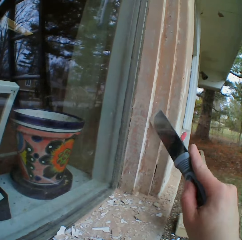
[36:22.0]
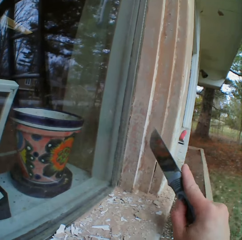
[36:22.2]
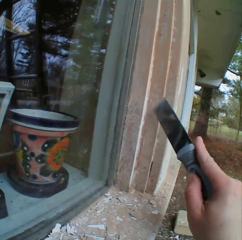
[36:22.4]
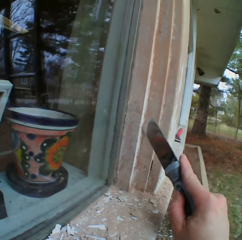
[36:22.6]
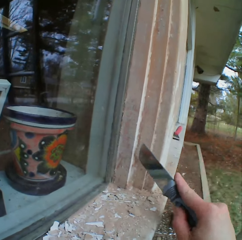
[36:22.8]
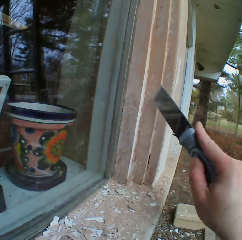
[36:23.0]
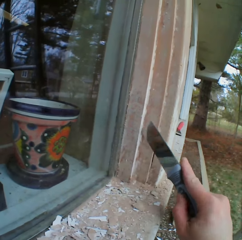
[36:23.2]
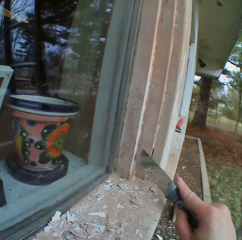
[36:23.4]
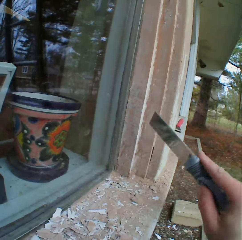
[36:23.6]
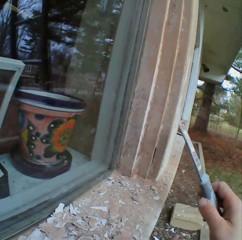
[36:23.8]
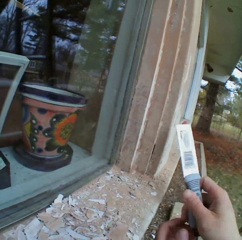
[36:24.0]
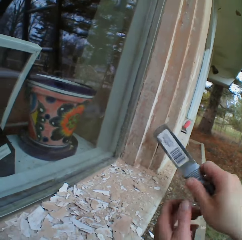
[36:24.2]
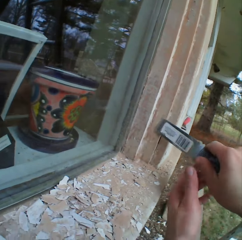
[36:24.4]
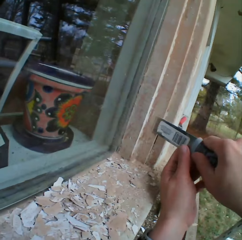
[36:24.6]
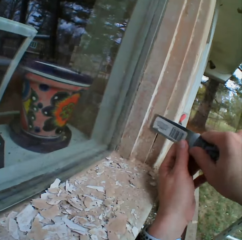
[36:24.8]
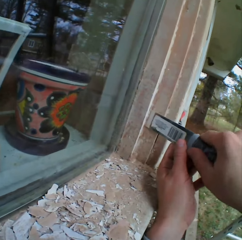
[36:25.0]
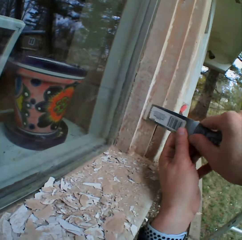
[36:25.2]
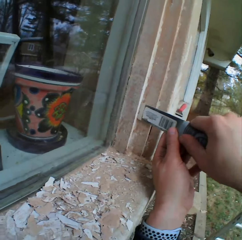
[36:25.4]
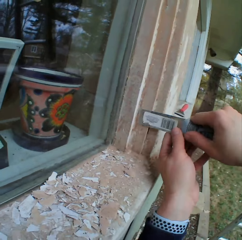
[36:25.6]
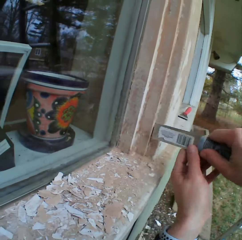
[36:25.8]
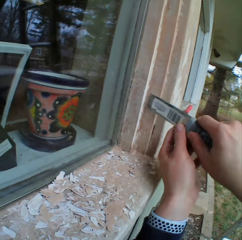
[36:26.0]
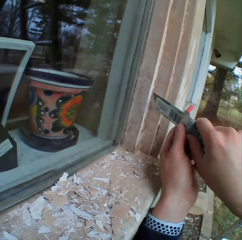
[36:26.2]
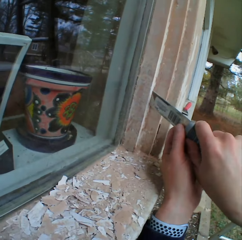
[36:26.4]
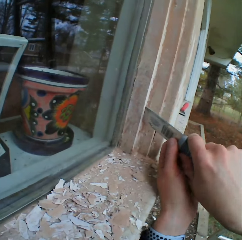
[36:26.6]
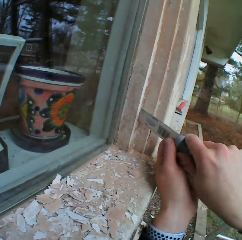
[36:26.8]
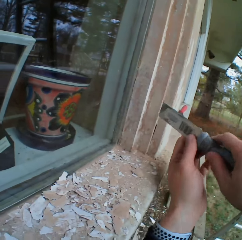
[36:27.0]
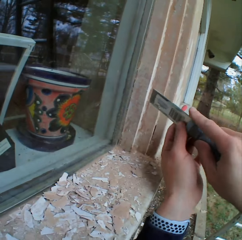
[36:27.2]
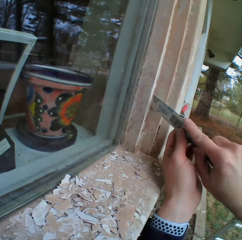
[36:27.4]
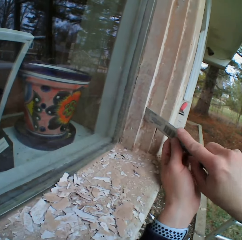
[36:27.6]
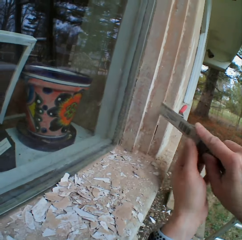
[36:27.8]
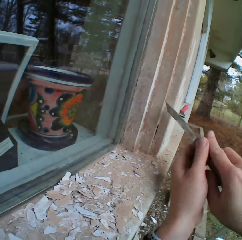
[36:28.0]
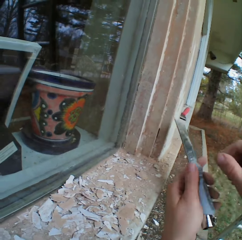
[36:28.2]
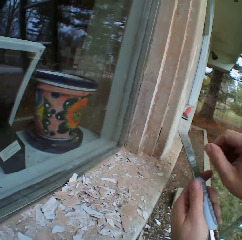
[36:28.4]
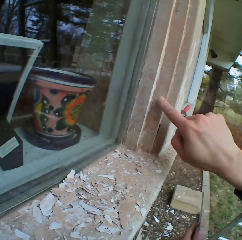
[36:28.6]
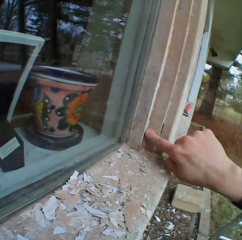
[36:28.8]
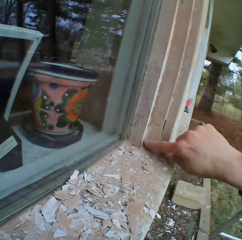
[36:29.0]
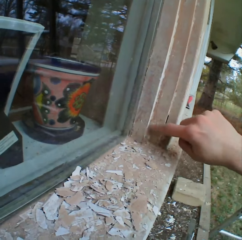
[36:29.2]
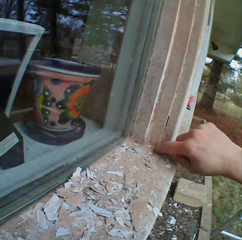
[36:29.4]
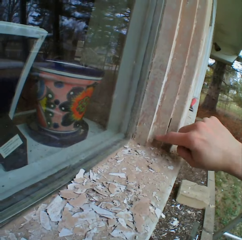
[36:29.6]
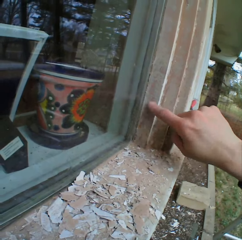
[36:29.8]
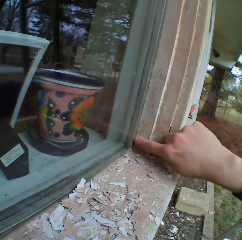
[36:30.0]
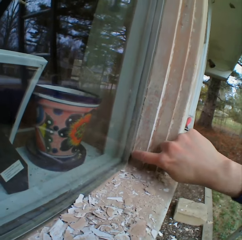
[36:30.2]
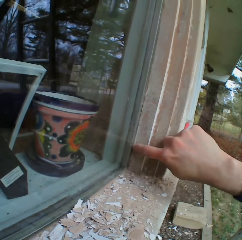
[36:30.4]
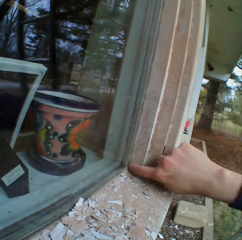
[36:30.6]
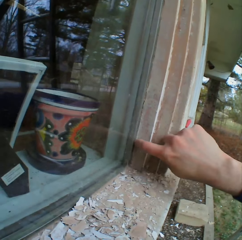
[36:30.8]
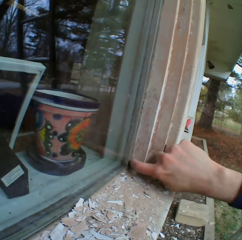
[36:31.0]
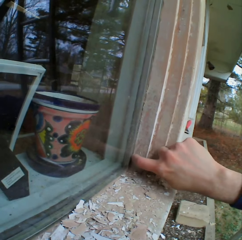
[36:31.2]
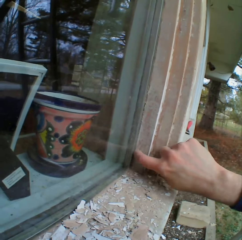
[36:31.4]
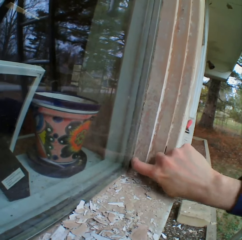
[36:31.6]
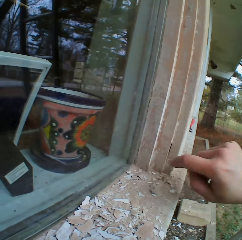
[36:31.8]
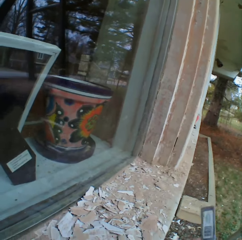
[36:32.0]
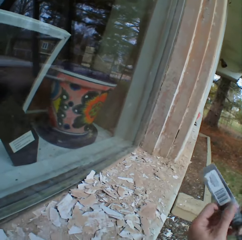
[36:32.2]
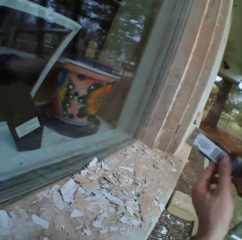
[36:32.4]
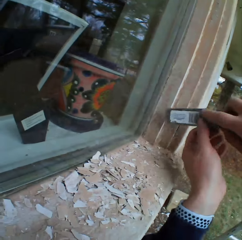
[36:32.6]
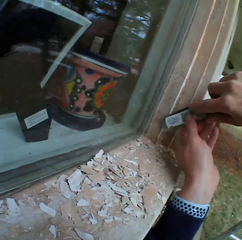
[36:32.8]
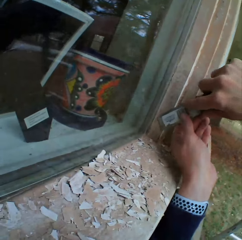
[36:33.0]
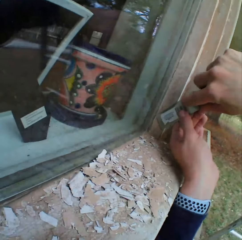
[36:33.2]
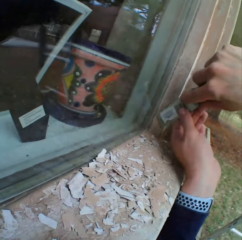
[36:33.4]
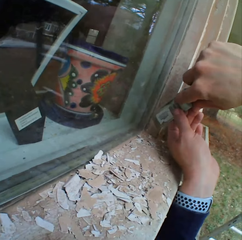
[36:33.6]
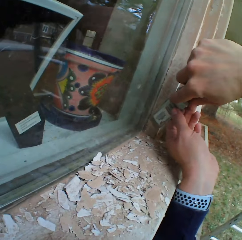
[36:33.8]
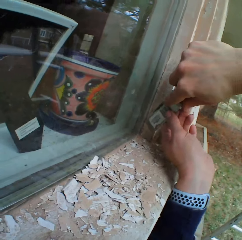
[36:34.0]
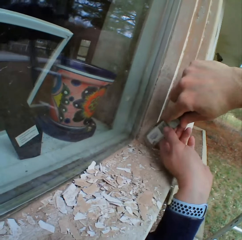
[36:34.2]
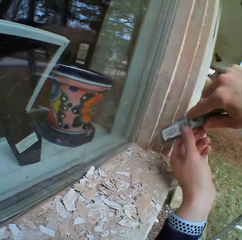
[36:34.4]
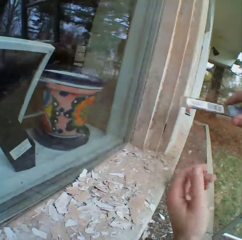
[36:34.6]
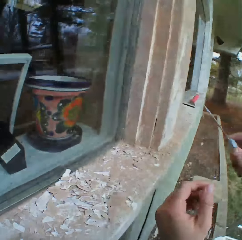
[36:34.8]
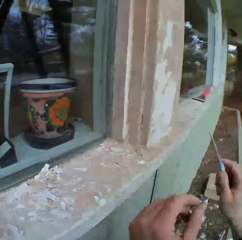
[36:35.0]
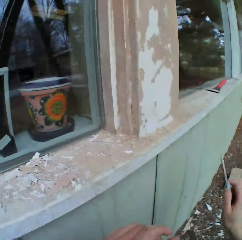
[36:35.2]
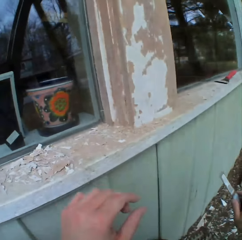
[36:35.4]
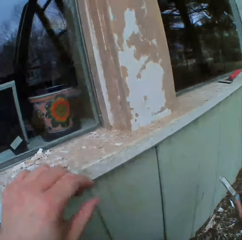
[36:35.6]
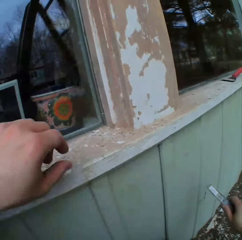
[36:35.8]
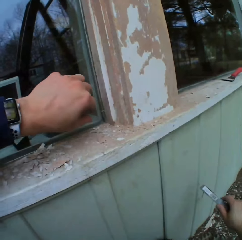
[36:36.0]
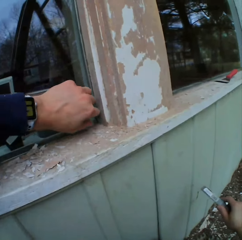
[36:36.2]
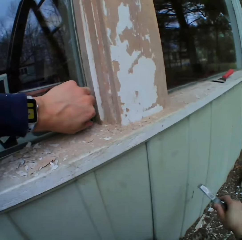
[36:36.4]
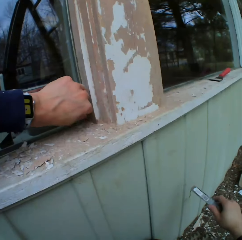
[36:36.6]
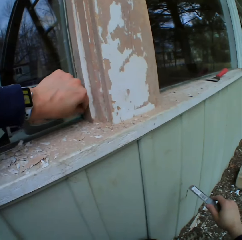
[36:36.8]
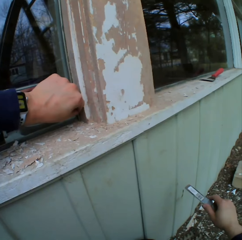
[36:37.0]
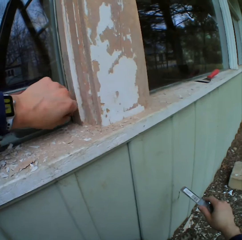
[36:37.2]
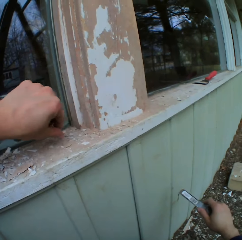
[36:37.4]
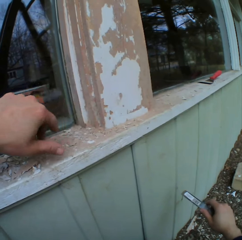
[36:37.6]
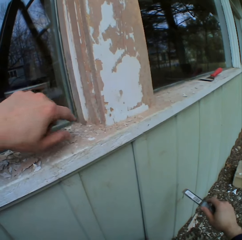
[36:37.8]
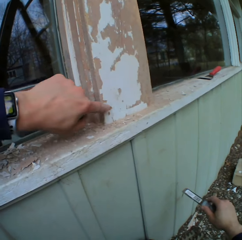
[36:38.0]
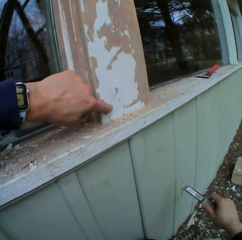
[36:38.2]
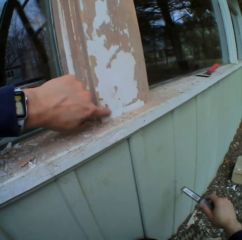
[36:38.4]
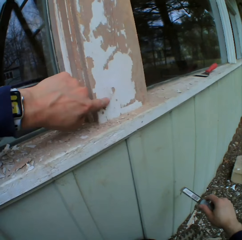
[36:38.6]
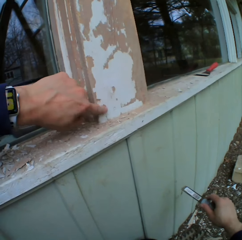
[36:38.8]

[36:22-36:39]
The camera wearer removes the dried paint on the wall or surface with a chisel. He touches the wall with his fingers. He removes the dried paint on the wall with the chisel. He looks at the surface and touches the surface.

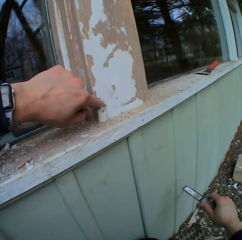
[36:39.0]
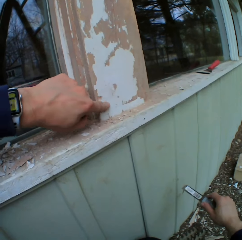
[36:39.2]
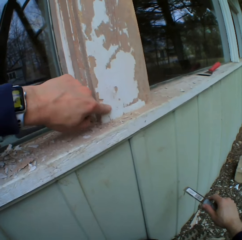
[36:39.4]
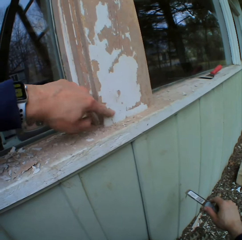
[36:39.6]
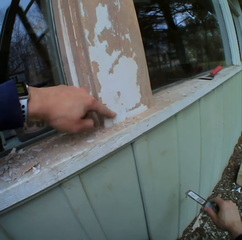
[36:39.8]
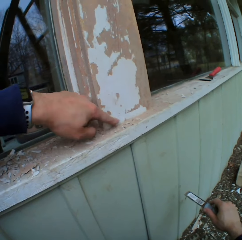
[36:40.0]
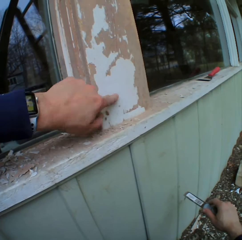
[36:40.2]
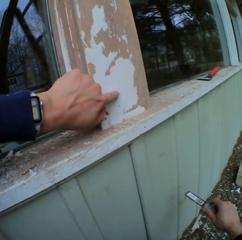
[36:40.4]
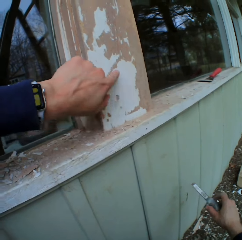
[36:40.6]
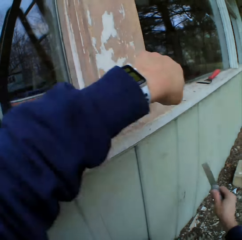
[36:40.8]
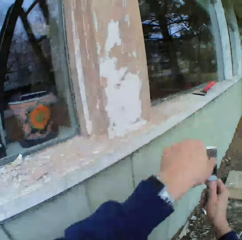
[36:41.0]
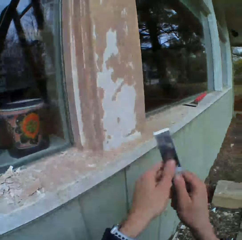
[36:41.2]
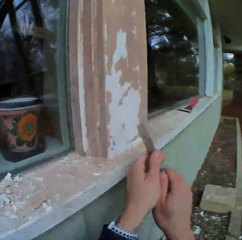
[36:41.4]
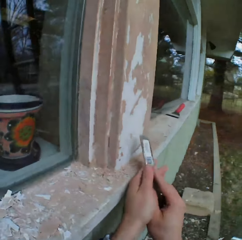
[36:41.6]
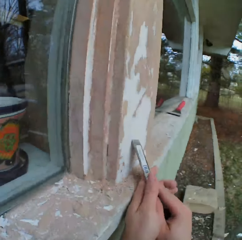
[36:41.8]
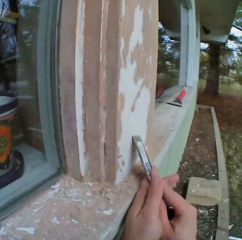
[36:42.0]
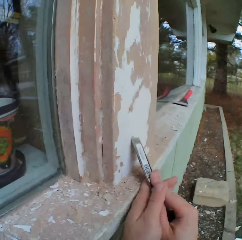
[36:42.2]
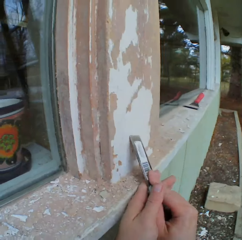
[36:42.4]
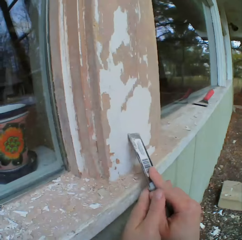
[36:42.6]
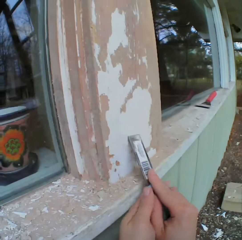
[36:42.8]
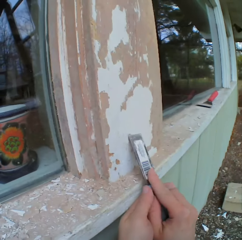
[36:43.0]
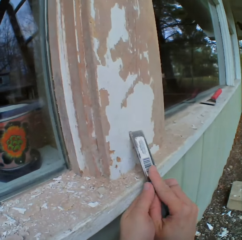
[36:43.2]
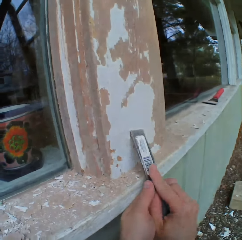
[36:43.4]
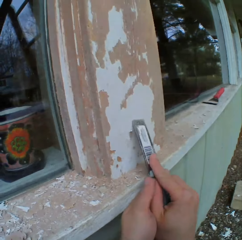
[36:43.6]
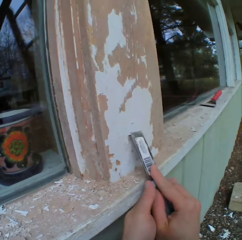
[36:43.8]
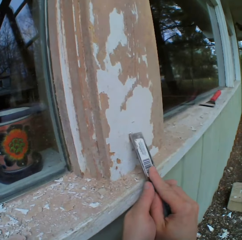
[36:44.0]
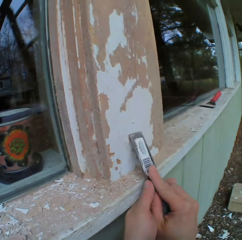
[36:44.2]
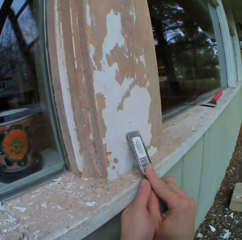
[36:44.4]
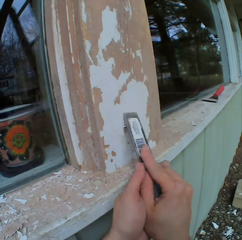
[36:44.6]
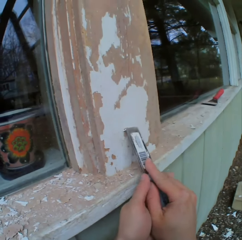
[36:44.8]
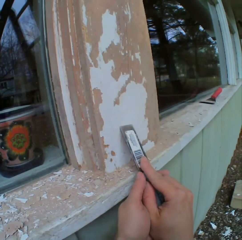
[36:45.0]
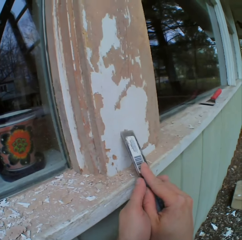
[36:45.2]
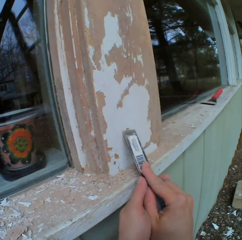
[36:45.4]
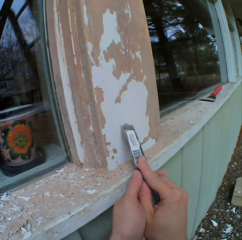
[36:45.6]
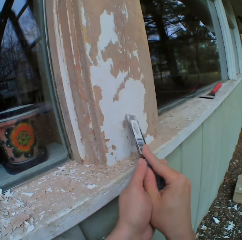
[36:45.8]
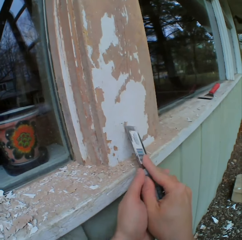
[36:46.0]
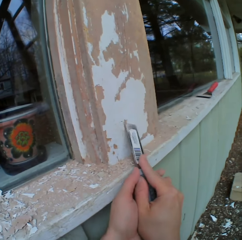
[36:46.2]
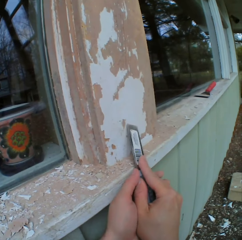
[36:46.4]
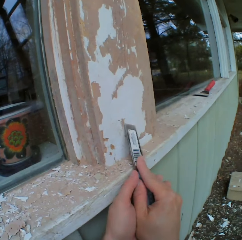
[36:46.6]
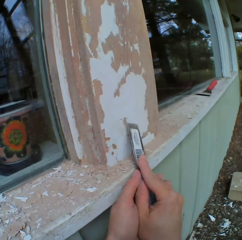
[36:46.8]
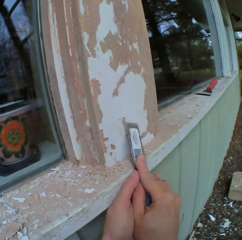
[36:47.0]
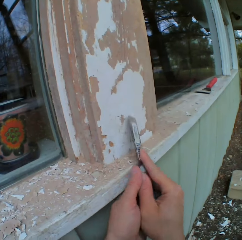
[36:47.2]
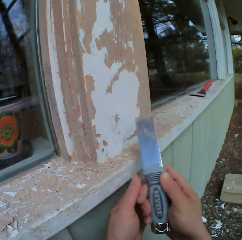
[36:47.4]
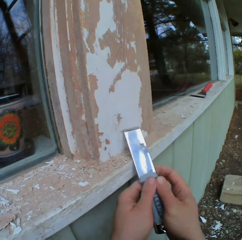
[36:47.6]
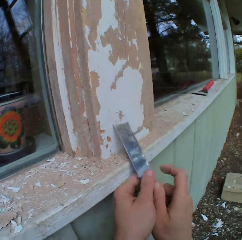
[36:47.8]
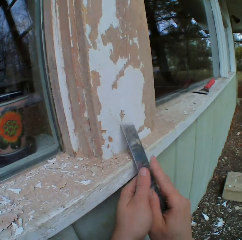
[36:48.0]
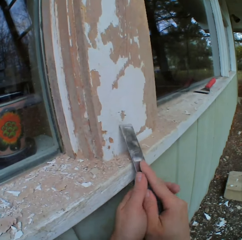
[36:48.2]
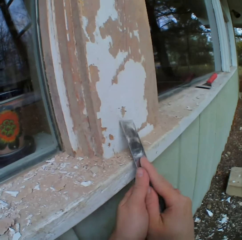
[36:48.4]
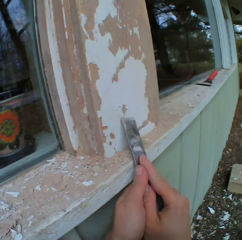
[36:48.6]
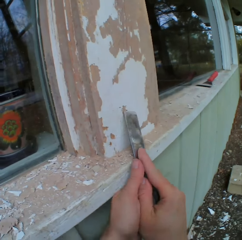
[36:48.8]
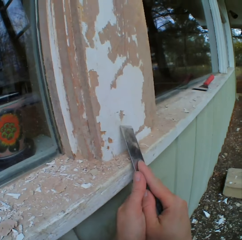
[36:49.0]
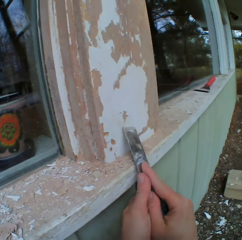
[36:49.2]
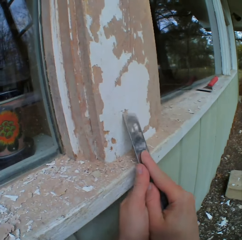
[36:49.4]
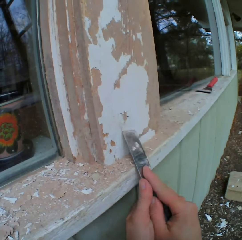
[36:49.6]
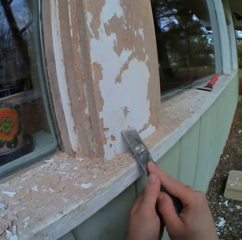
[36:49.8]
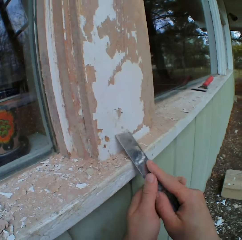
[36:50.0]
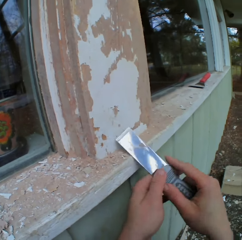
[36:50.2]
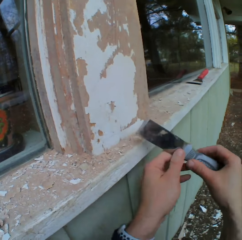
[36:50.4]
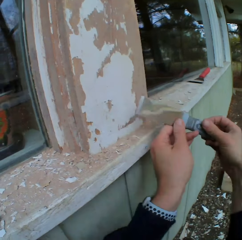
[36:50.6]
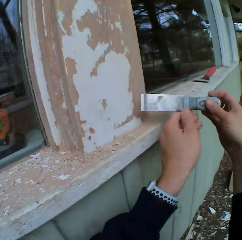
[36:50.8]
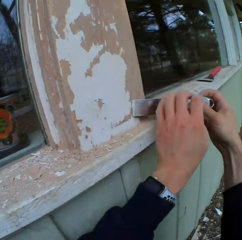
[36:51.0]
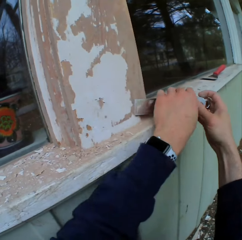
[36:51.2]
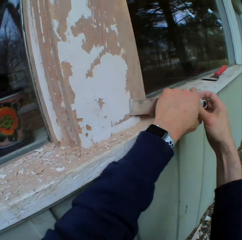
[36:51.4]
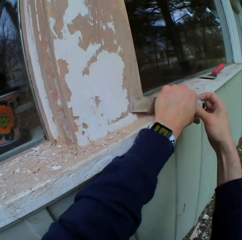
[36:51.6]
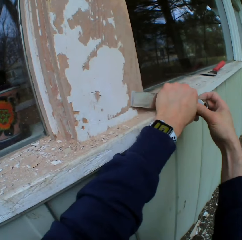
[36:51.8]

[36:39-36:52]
The camera wearer touches the wall with his finger. He places the scraper on the surface. He removes the dried paint on the wall with a chisel.
